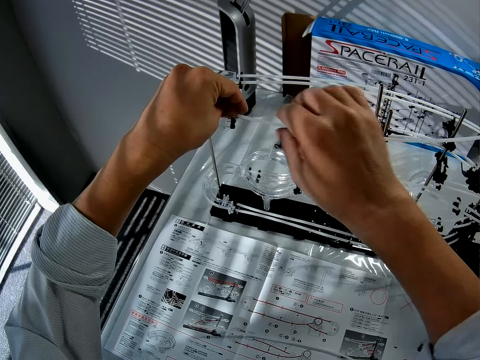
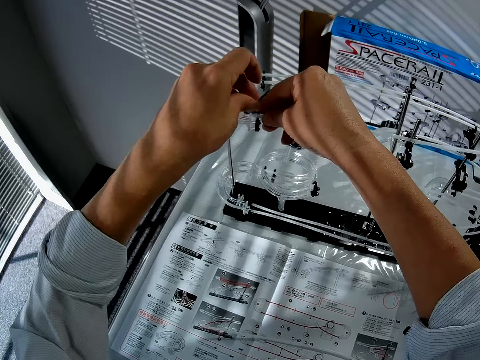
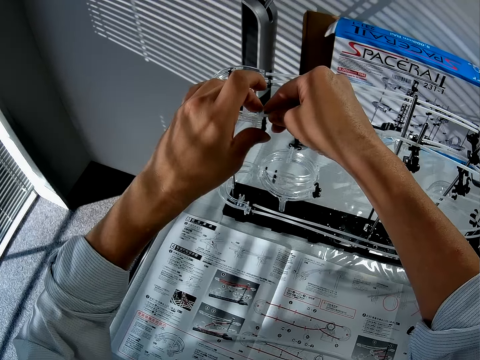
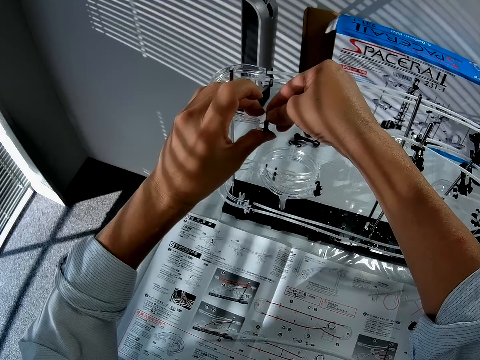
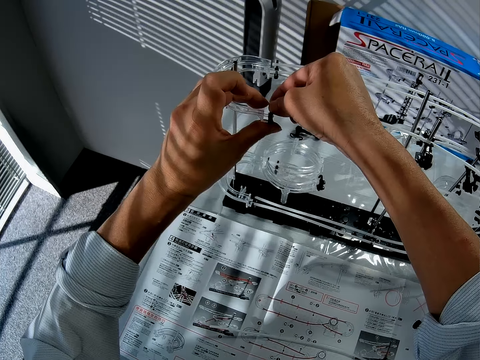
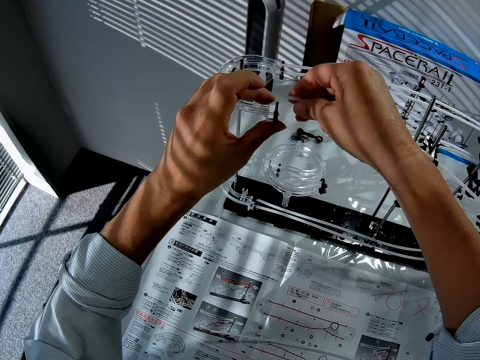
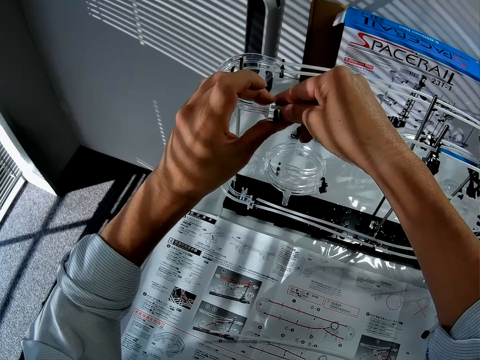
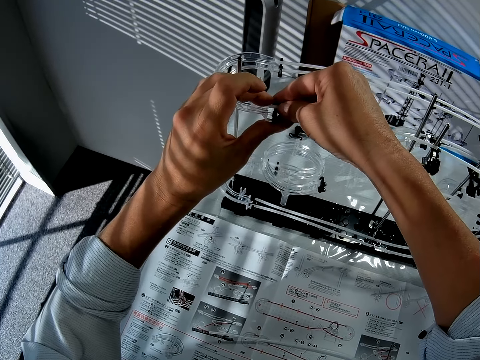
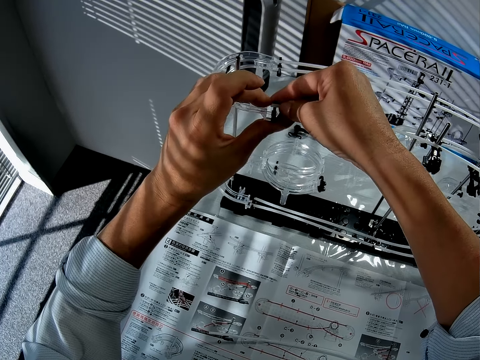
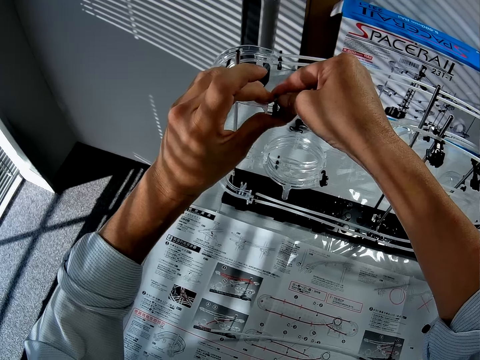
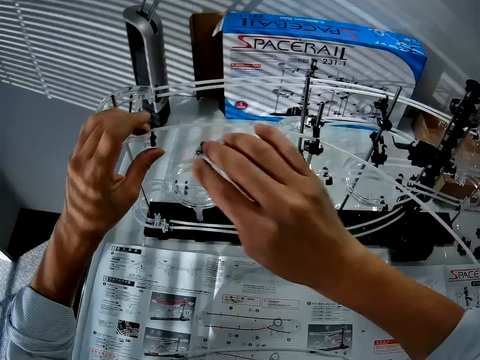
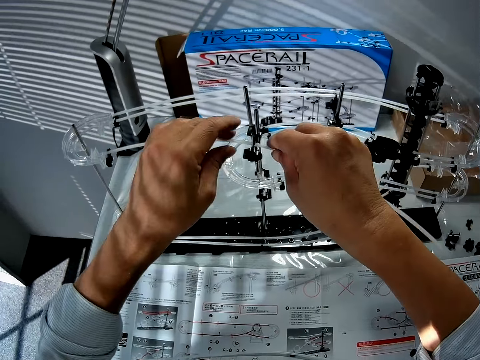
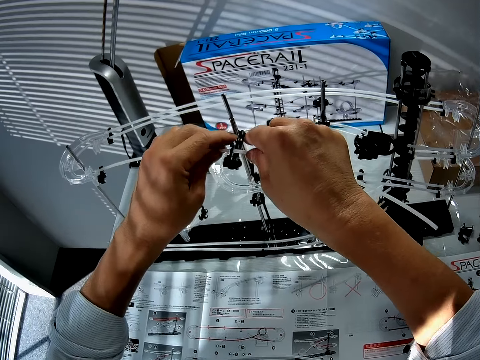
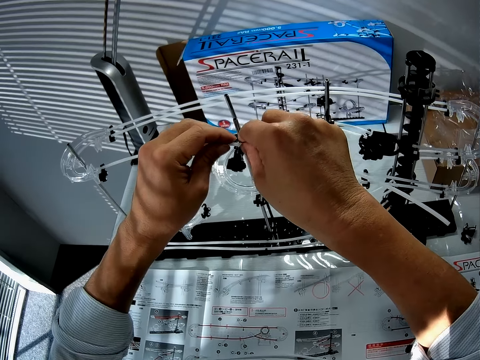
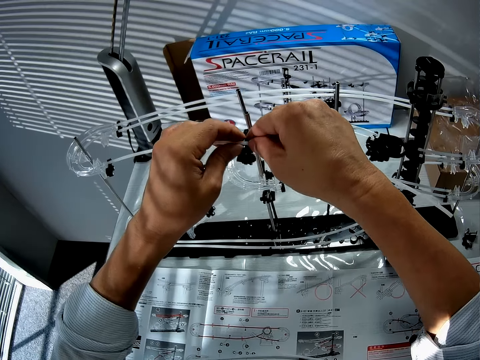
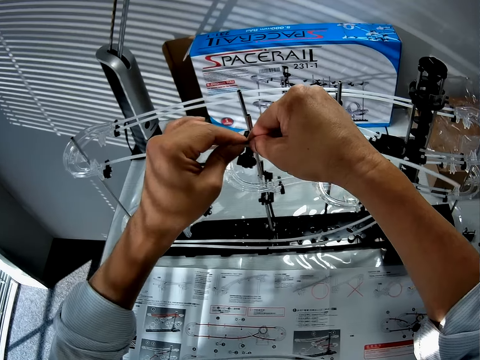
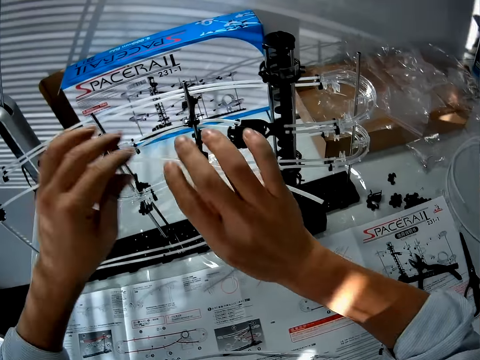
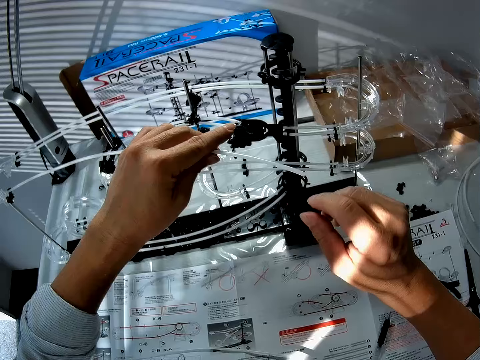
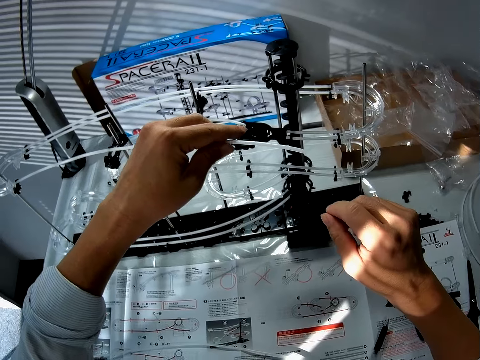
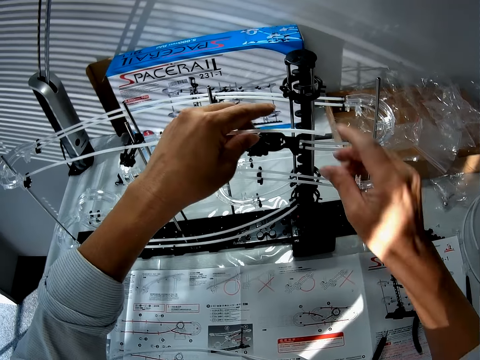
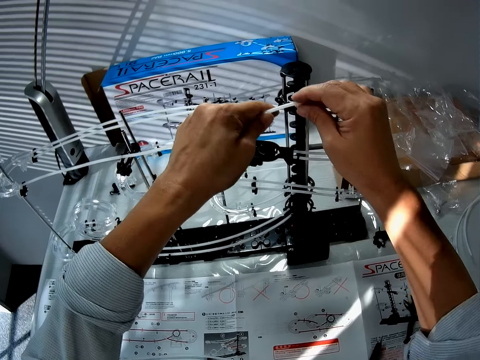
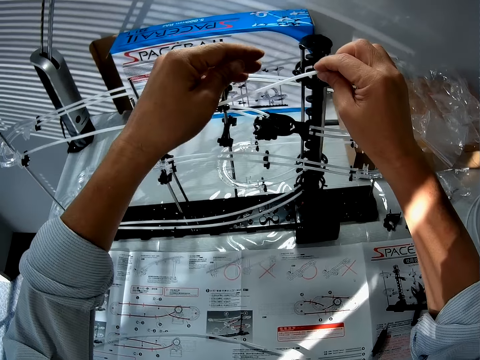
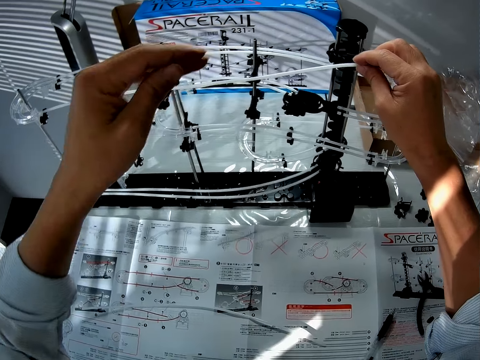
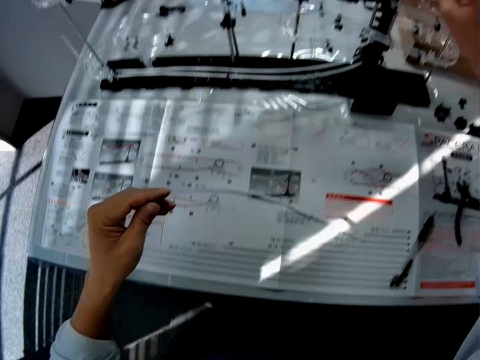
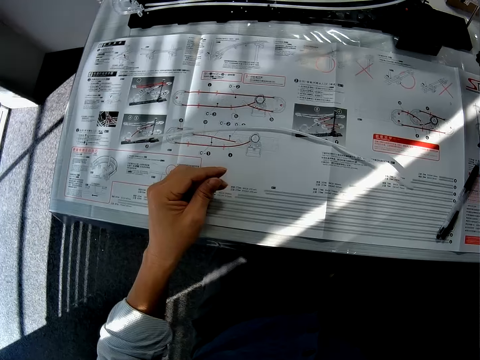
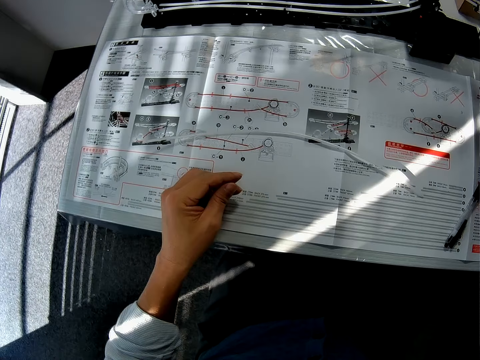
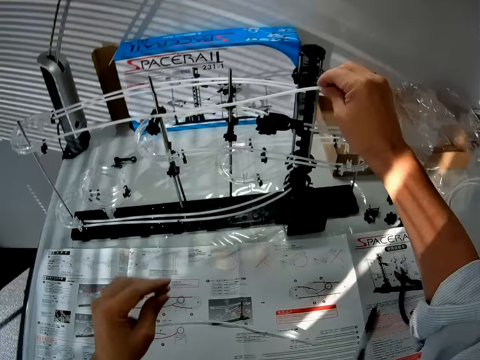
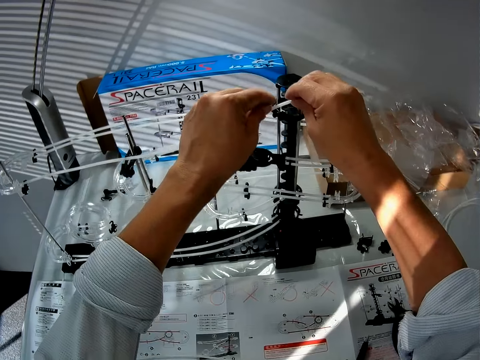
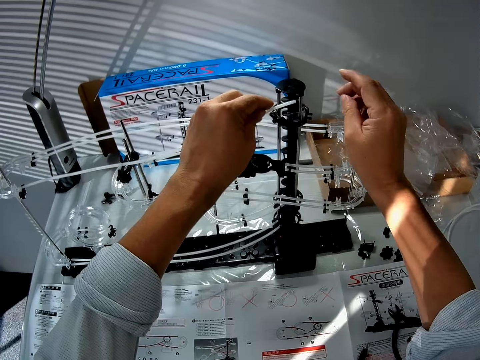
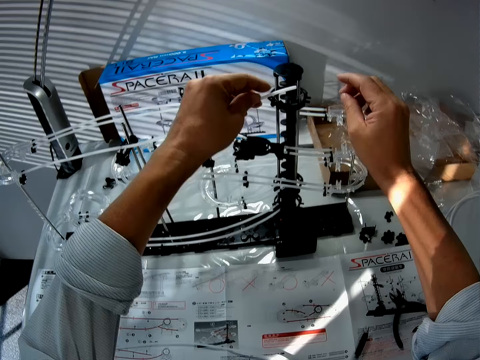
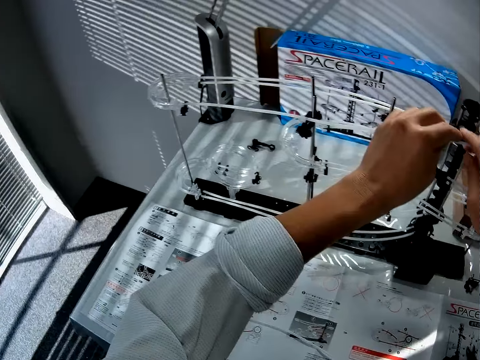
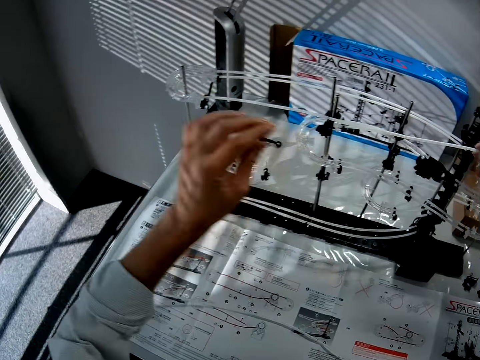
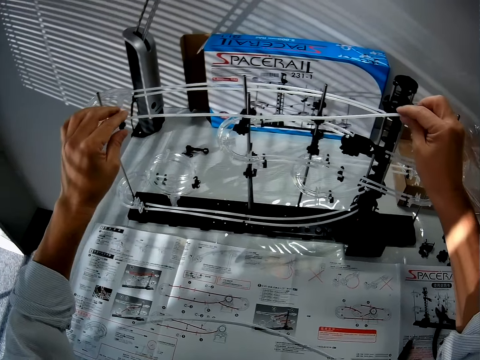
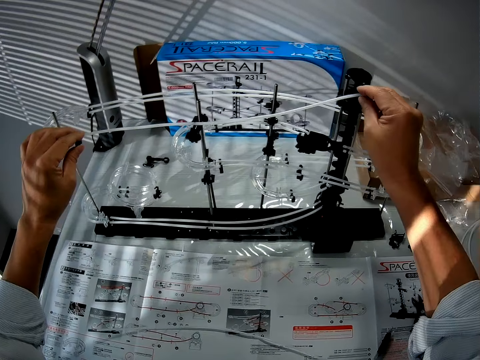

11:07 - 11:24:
The camera wearer refers to the manual. They attach the standard rail with the fork part.

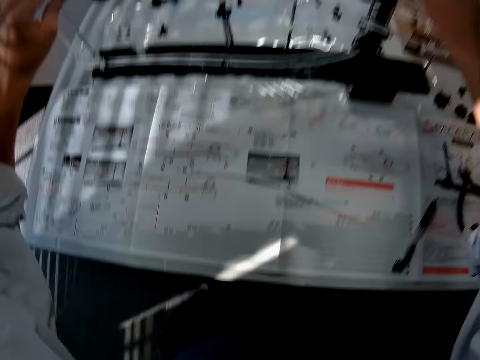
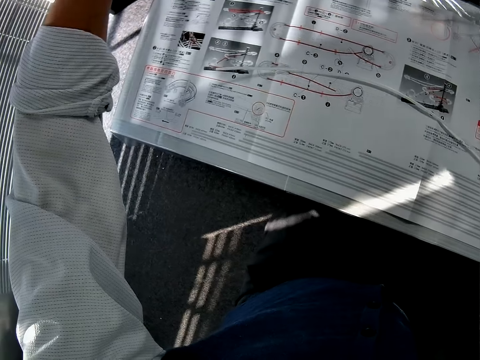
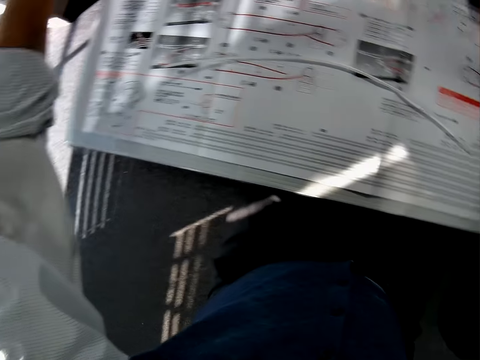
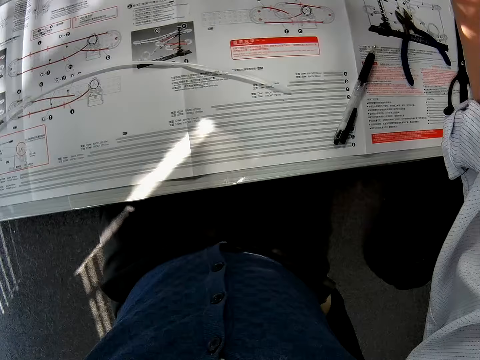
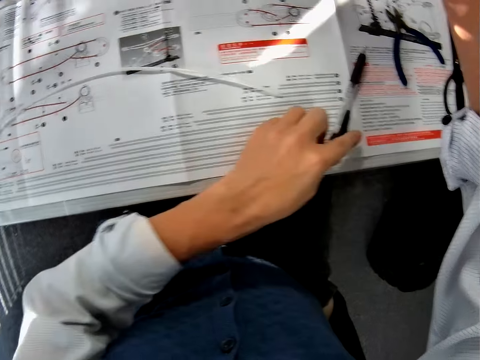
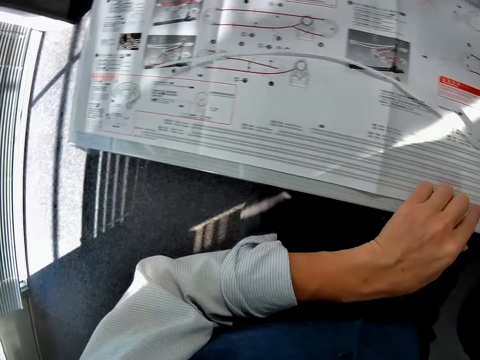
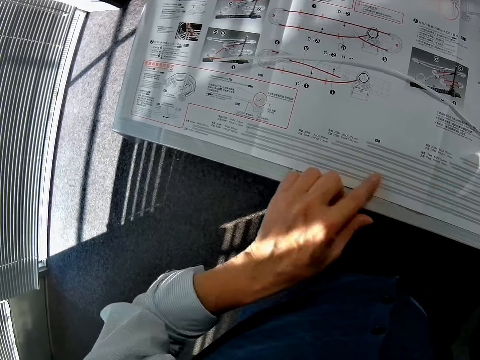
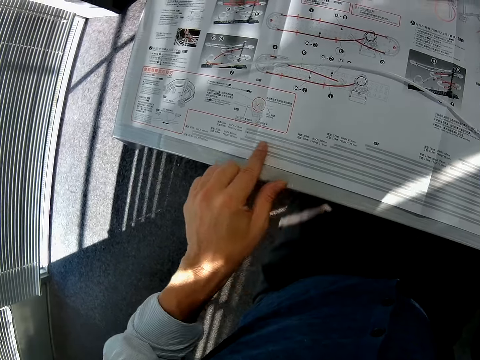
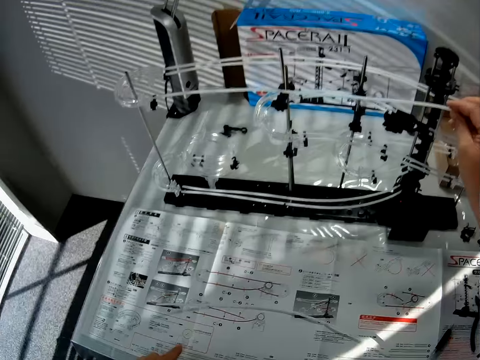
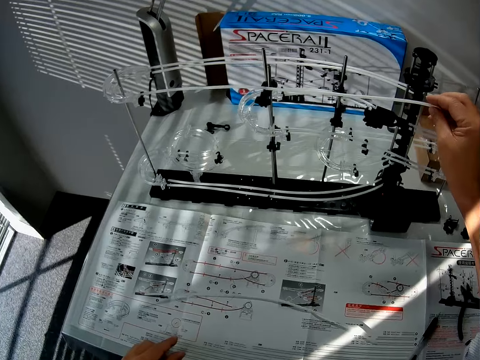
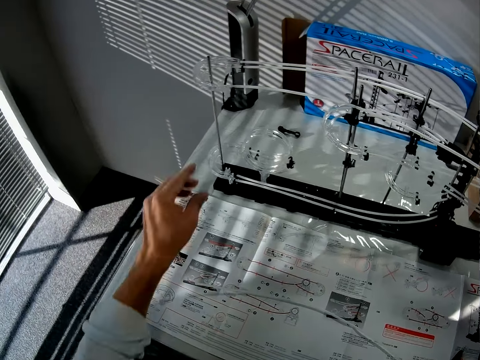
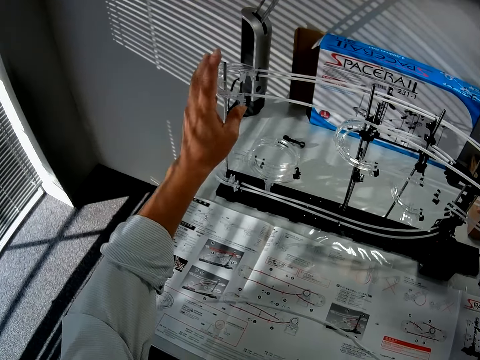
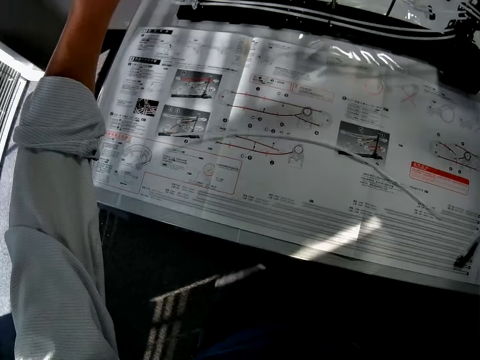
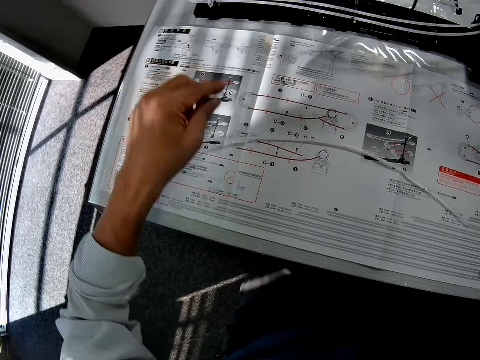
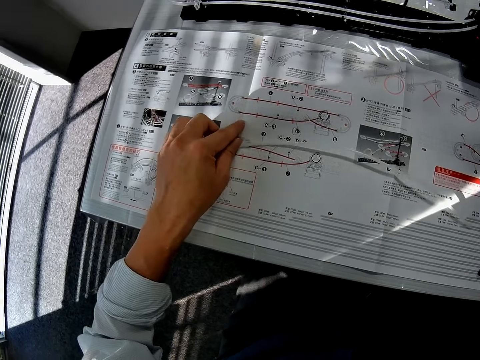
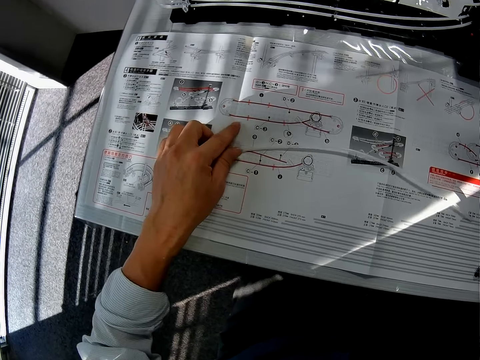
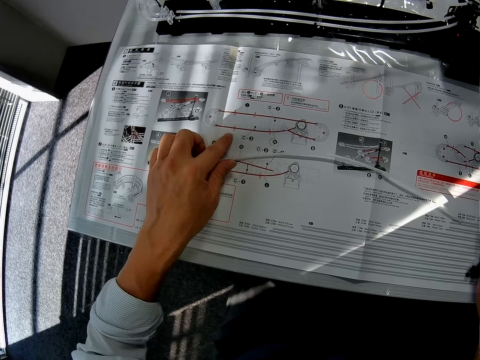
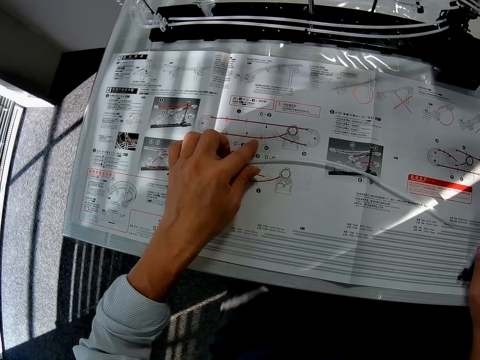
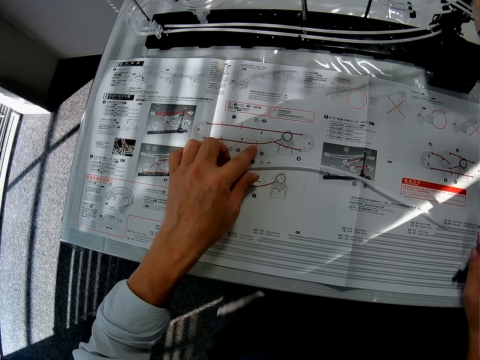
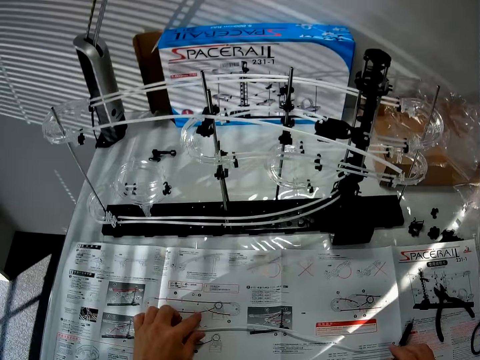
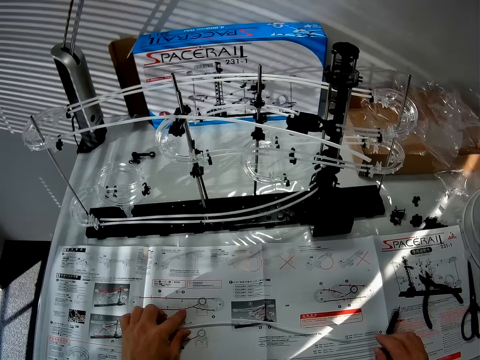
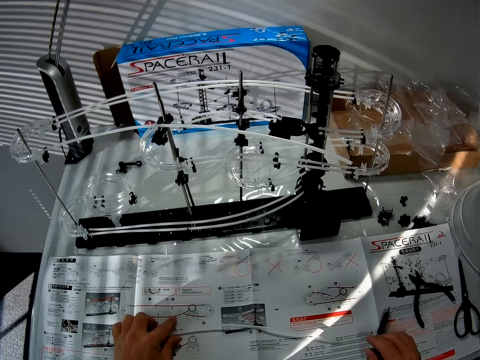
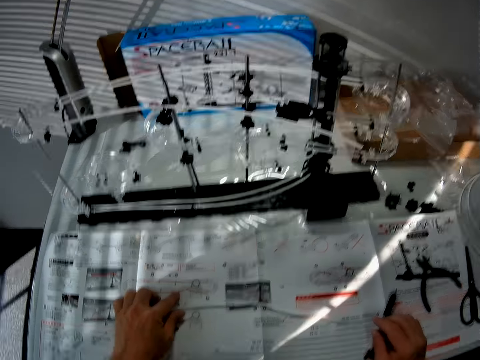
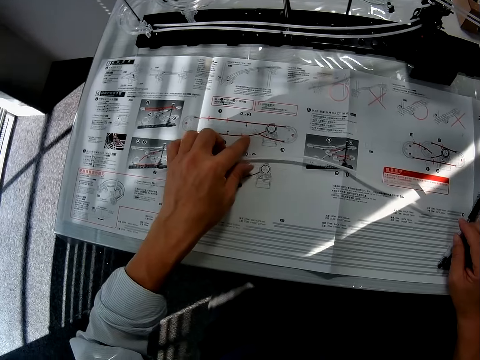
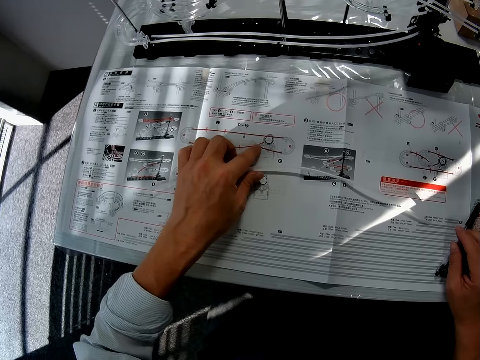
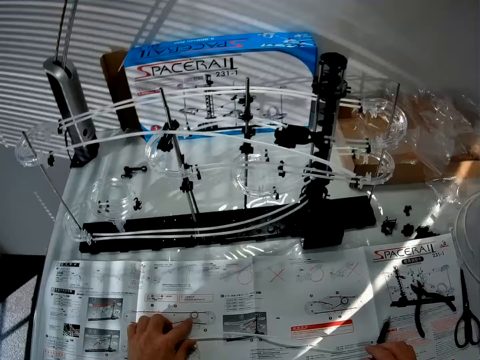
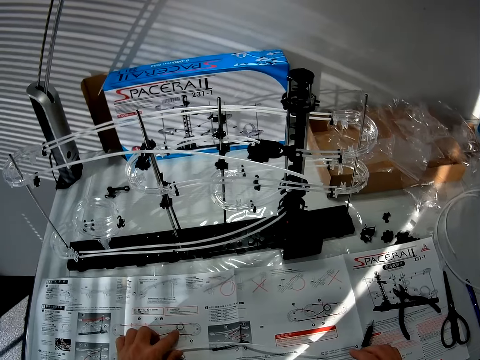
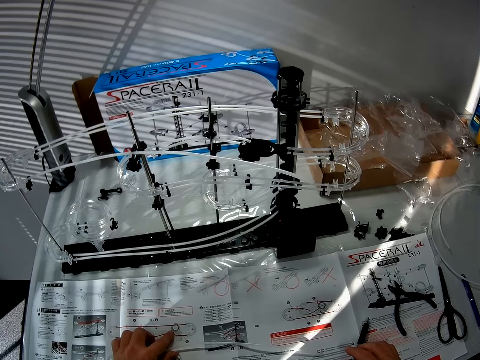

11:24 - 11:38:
The camera wearer refers to the manual. They touch the instruction paper.
